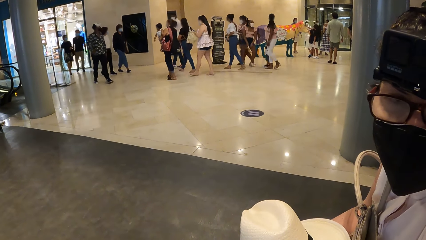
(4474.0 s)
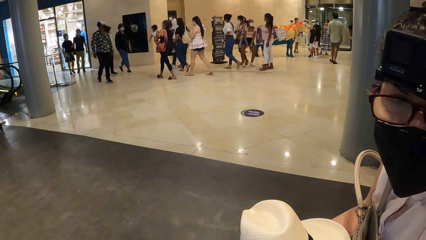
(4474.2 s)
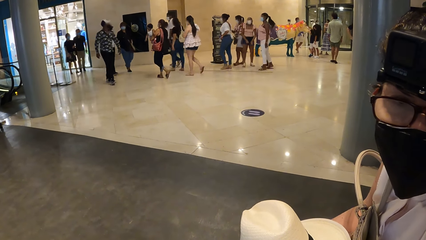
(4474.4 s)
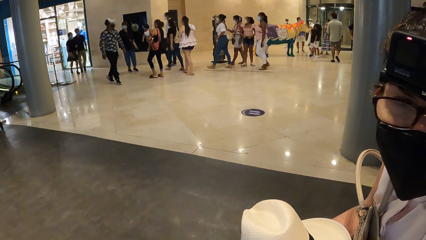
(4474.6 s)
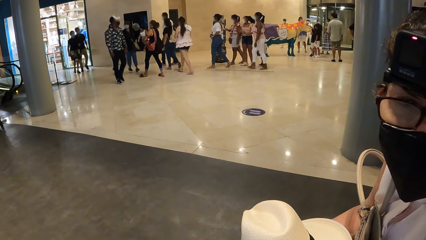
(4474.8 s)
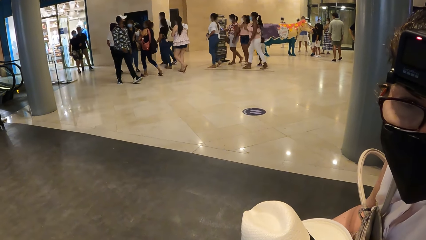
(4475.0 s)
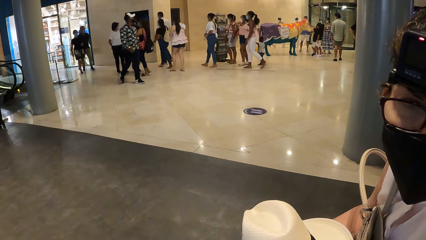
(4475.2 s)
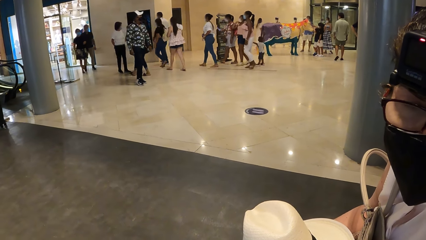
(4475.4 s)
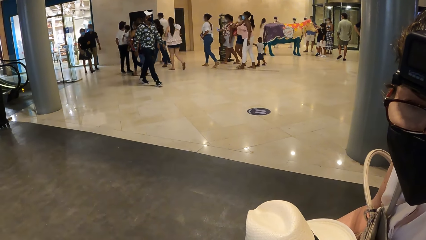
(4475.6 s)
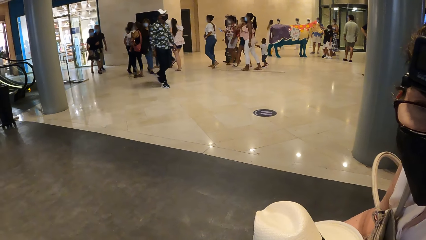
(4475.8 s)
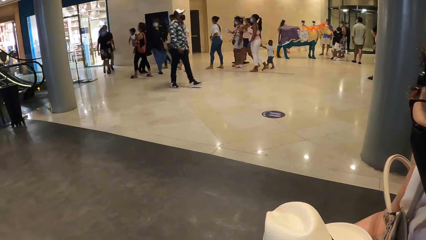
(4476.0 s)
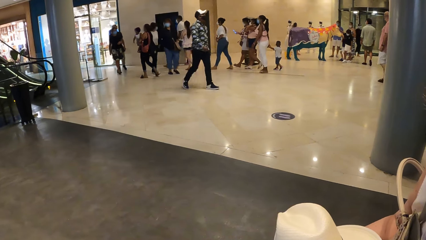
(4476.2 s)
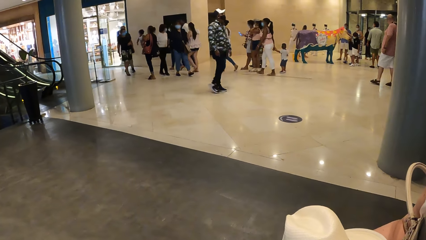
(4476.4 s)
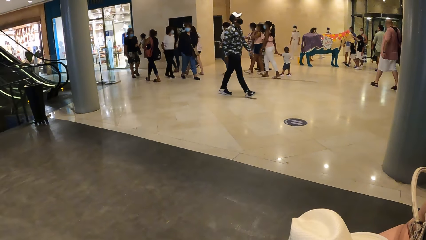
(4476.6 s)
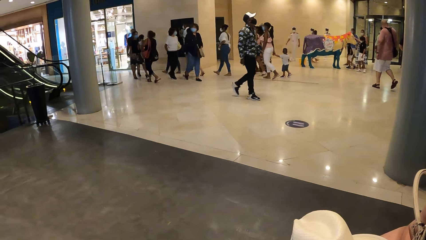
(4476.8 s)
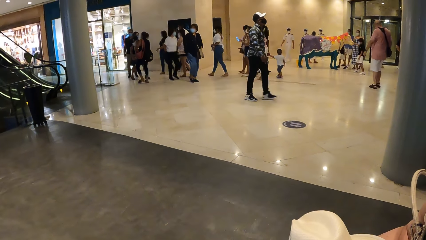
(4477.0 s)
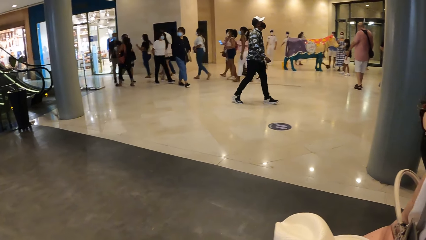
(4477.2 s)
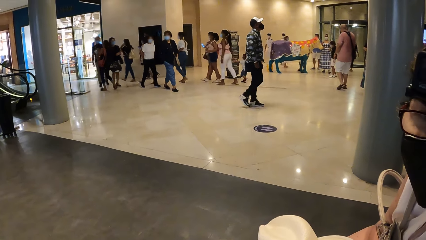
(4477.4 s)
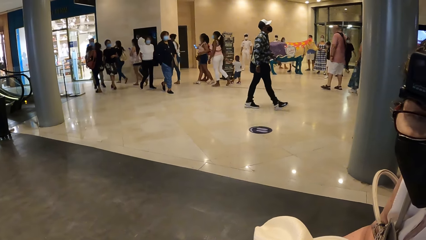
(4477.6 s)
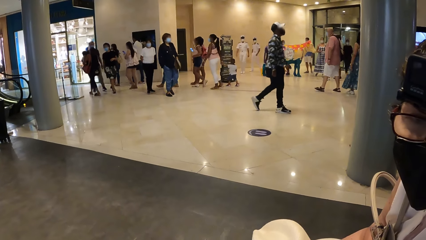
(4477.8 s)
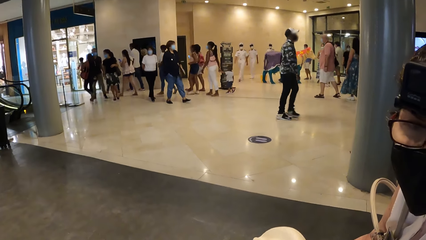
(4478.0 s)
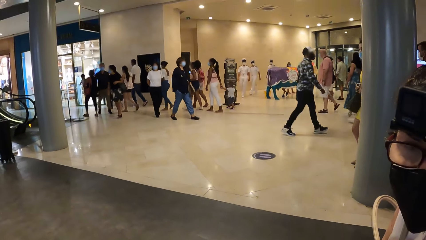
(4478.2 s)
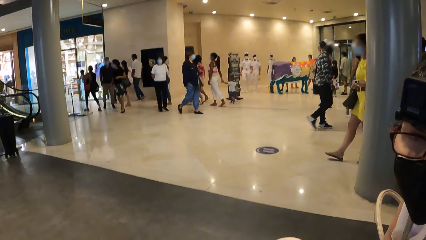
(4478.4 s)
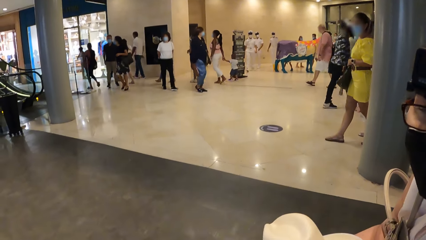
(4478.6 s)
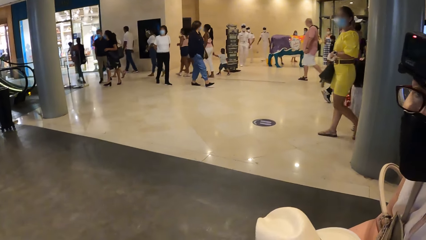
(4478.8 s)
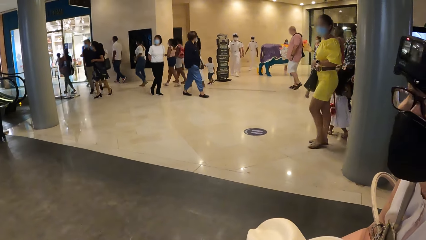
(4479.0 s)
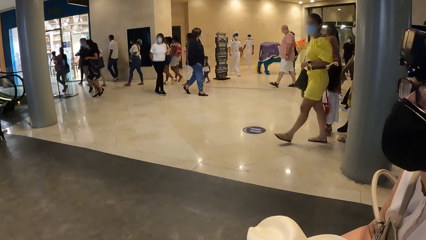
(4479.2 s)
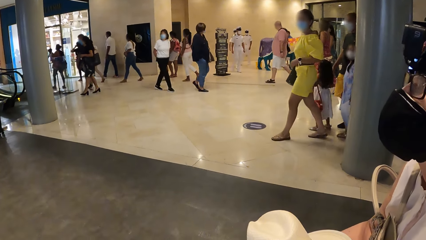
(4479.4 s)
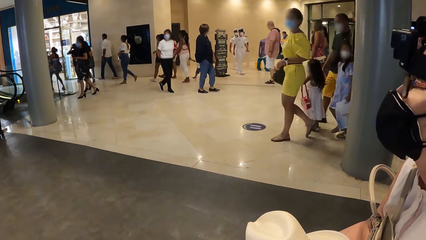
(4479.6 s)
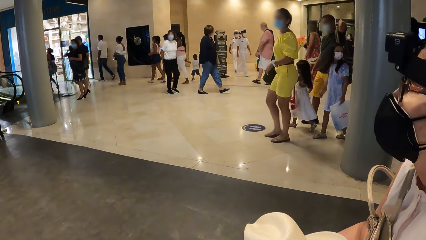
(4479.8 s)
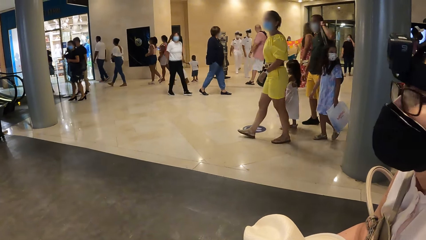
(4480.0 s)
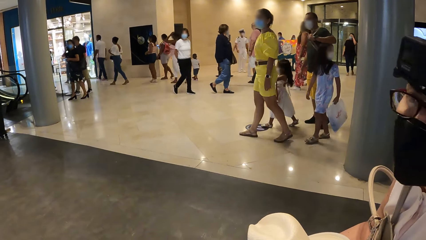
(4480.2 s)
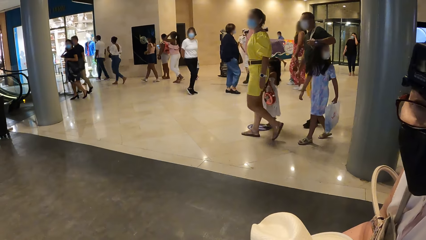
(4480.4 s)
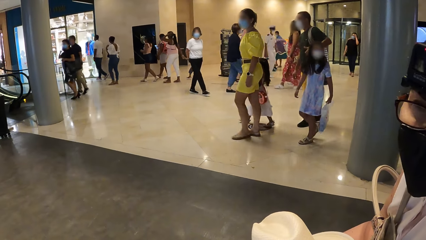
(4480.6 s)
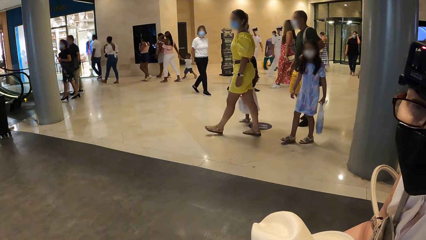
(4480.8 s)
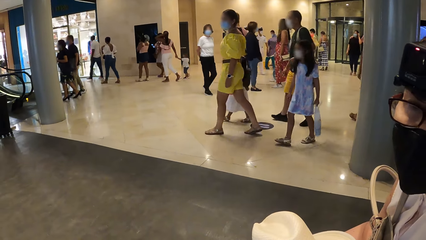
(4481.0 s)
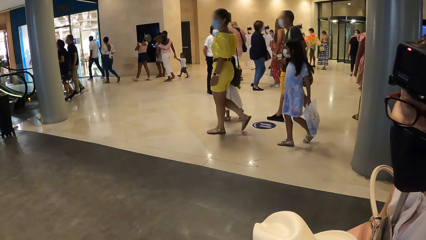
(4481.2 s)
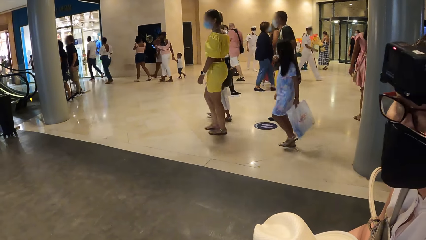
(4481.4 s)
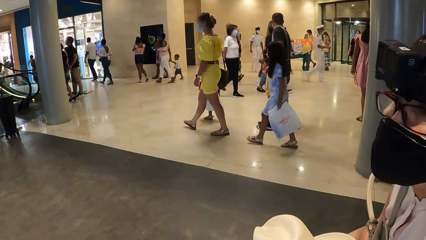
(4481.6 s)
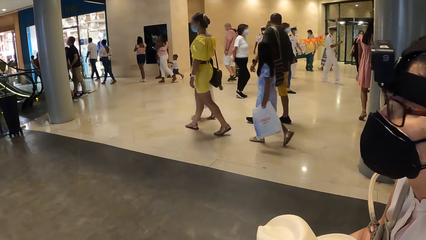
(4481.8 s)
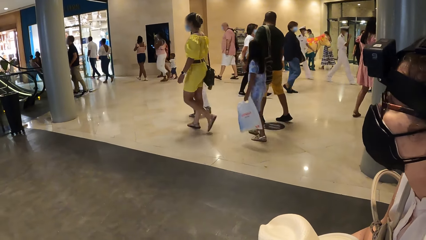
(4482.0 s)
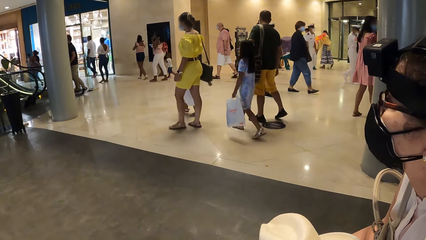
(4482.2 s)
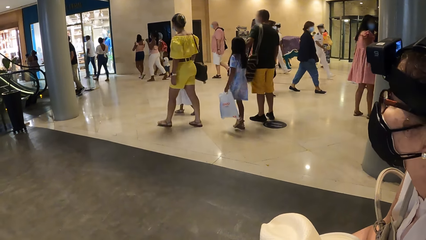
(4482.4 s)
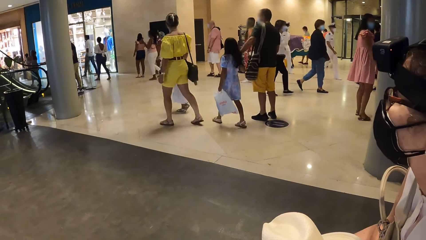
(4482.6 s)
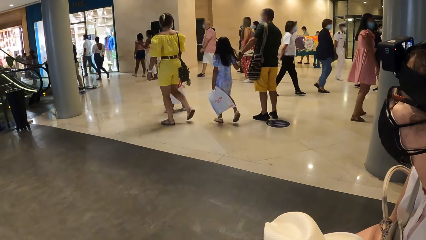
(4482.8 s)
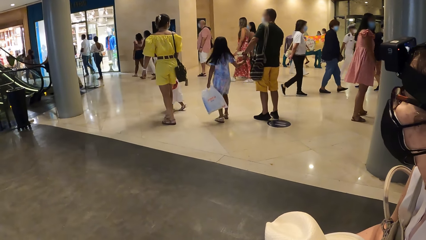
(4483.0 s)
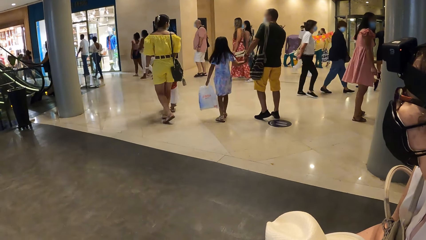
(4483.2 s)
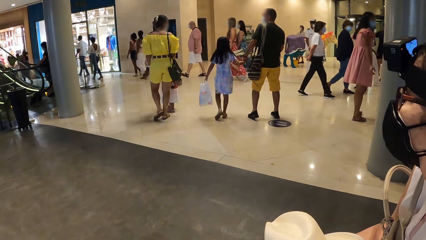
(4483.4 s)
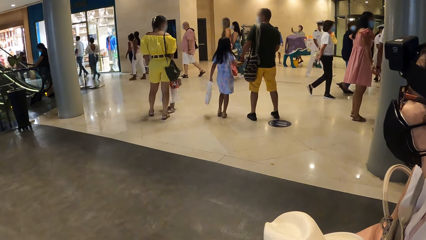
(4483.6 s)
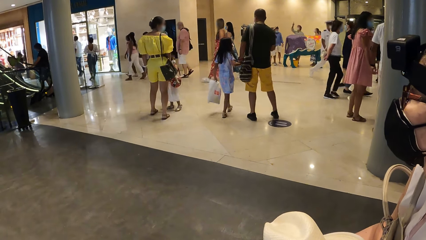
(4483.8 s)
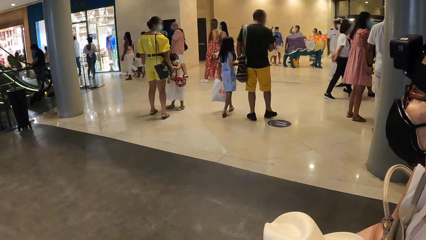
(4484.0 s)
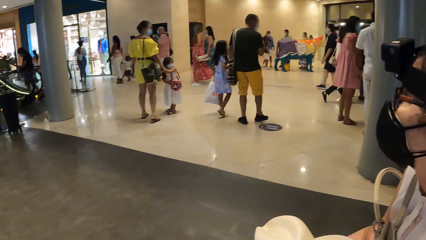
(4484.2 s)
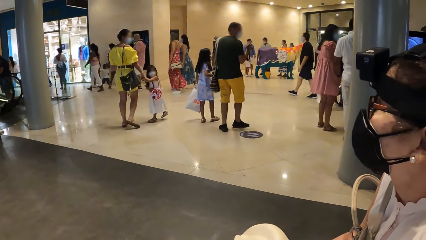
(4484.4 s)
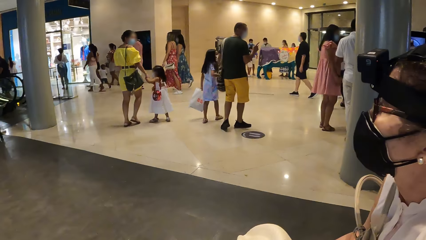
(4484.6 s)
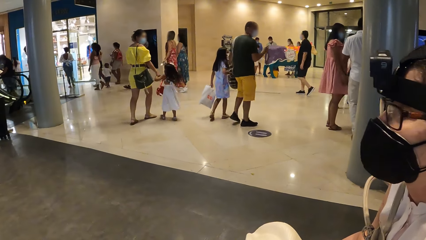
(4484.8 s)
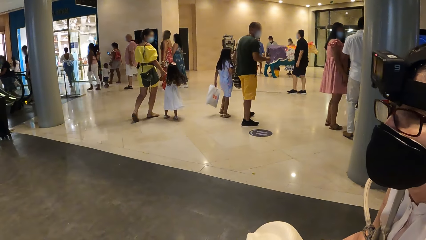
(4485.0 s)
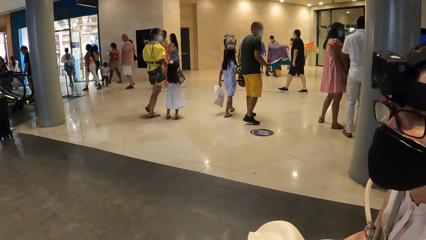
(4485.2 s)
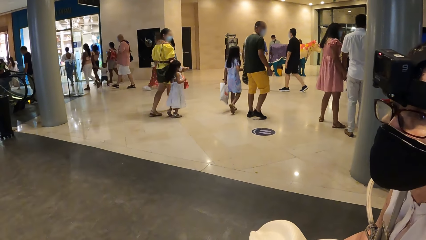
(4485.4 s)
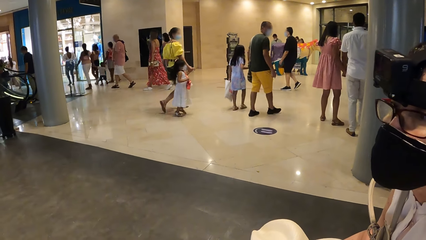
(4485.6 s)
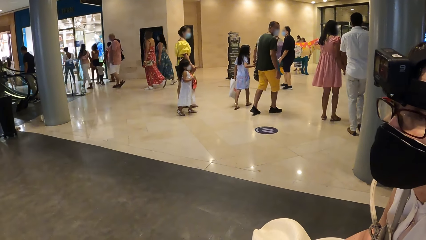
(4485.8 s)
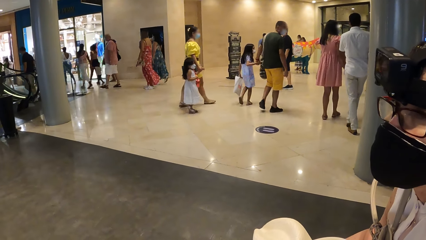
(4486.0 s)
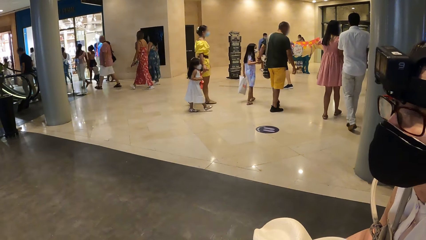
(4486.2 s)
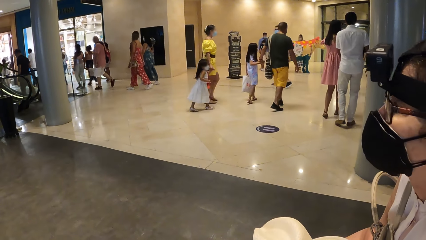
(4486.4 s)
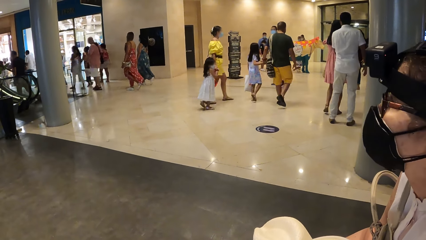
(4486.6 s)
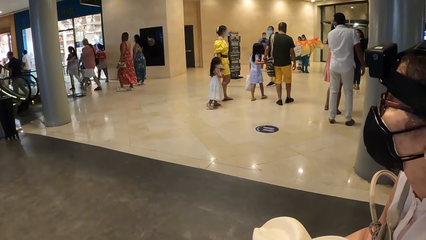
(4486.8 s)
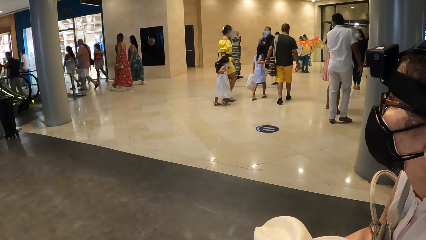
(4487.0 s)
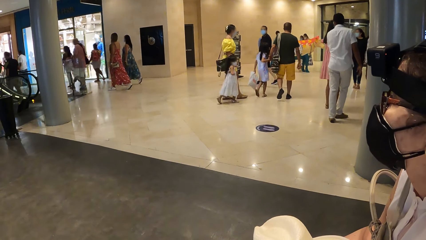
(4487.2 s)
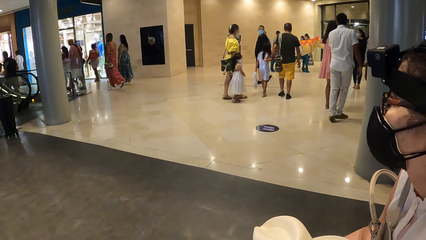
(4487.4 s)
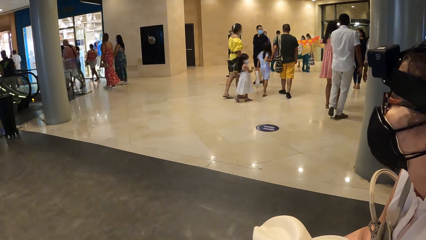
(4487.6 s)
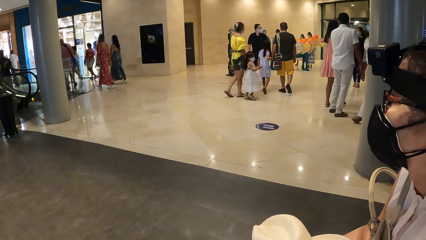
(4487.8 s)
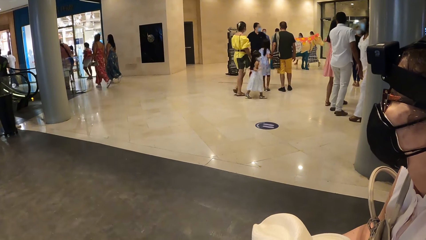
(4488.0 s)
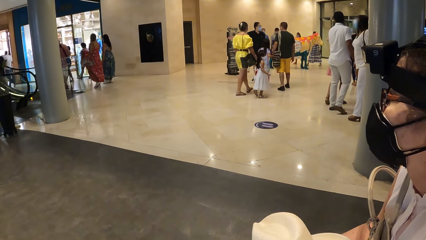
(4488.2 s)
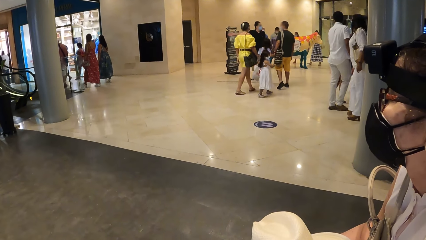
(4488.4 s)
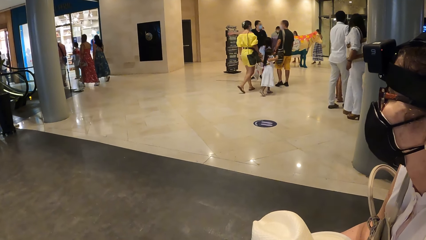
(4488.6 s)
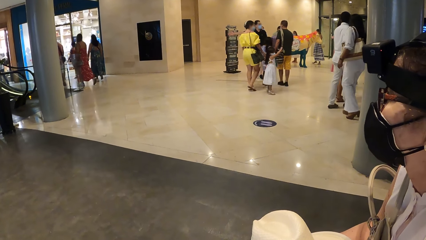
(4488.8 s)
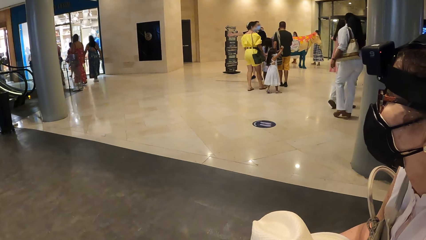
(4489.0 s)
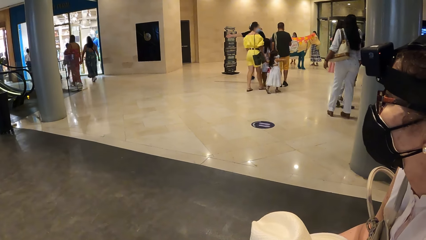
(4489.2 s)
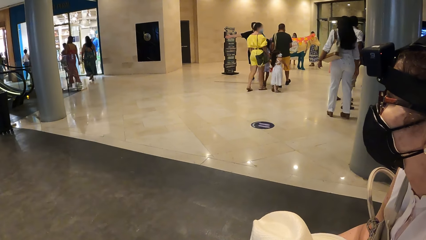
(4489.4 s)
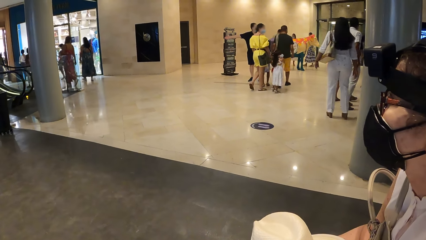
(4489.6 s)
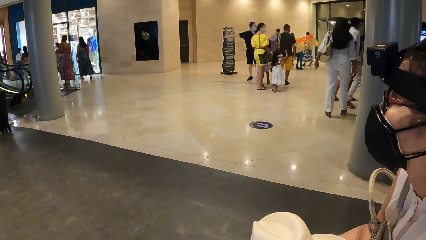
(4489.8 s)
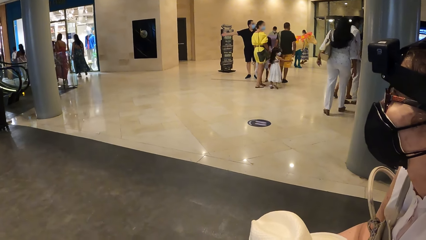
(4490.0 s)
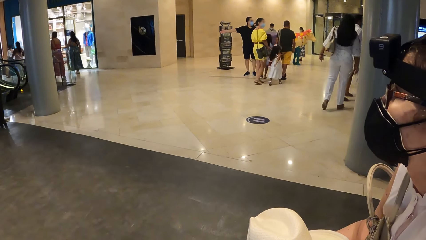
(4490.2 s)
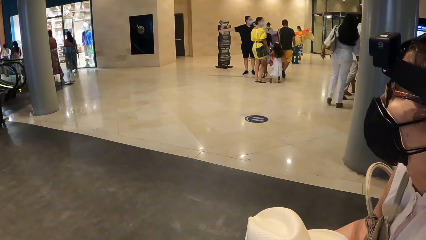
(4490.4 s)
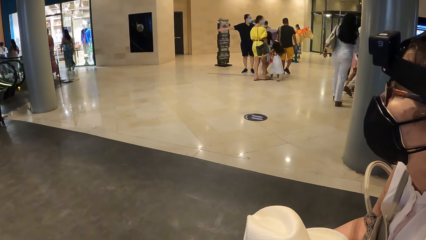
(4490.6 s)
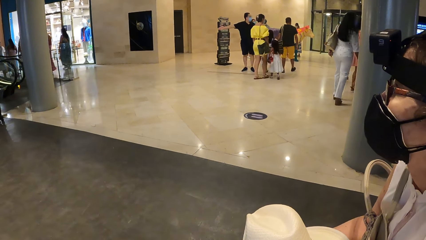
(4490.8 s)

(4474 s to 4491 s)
The camera wearer looks around. A woman turns a head repeatedly. The camera wearer looks around. The woman converses with the camera wearer and turns a head. The woman turns a head again.
